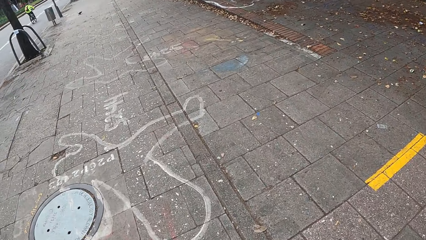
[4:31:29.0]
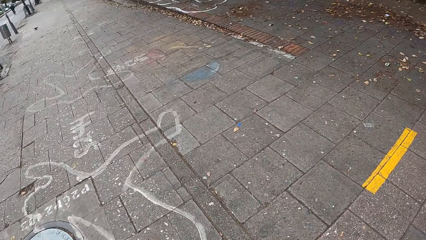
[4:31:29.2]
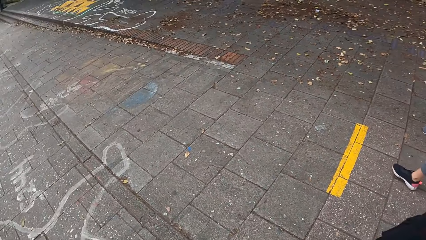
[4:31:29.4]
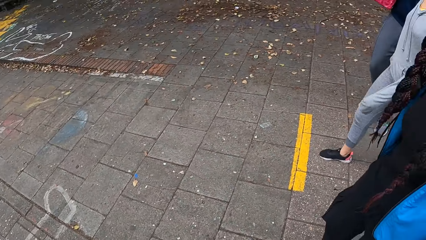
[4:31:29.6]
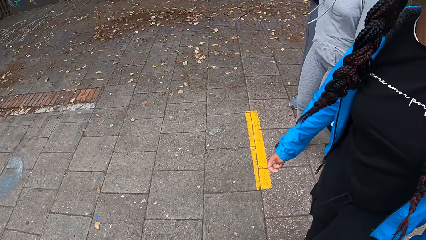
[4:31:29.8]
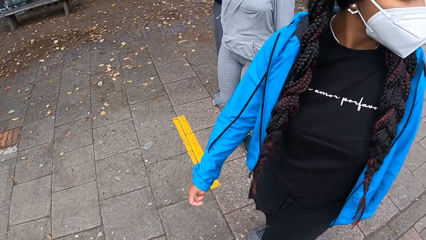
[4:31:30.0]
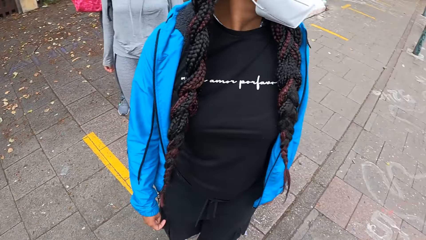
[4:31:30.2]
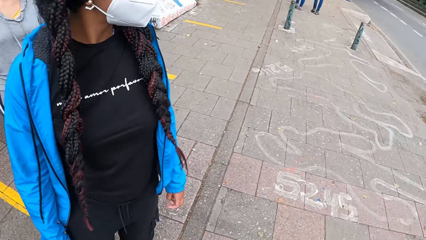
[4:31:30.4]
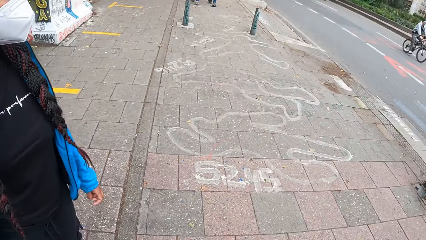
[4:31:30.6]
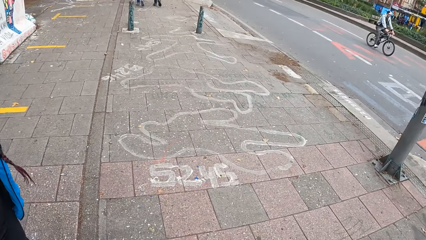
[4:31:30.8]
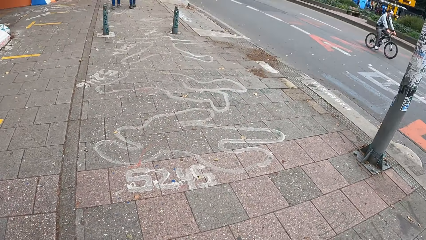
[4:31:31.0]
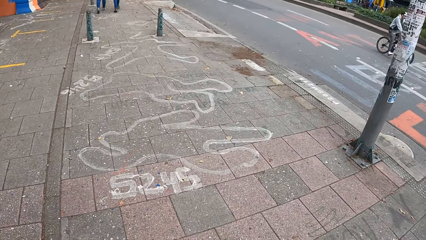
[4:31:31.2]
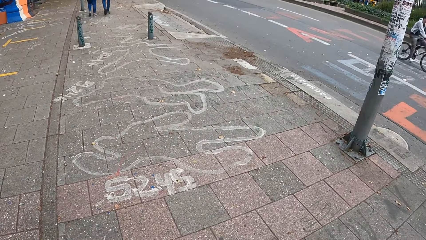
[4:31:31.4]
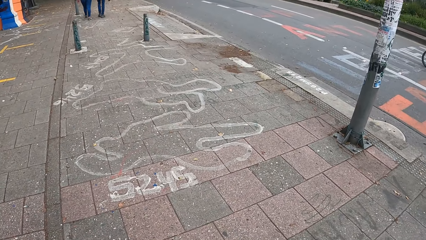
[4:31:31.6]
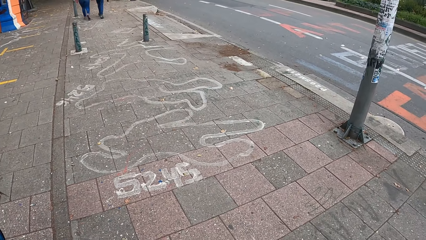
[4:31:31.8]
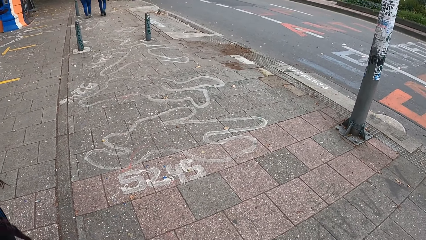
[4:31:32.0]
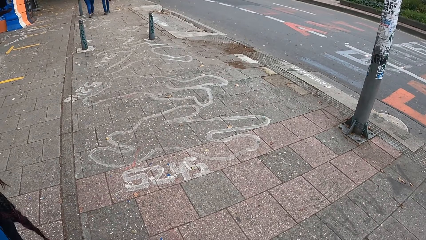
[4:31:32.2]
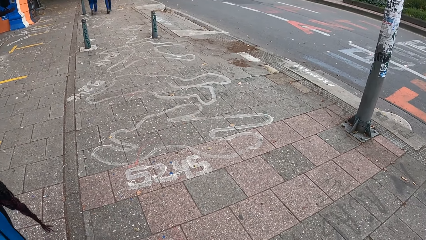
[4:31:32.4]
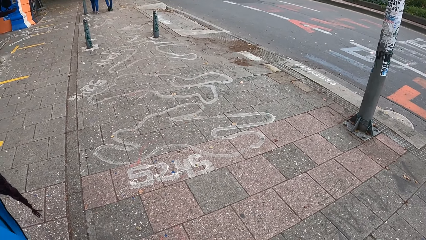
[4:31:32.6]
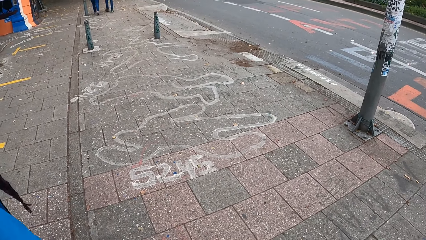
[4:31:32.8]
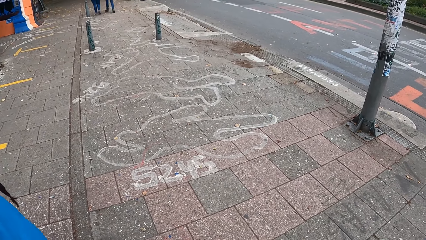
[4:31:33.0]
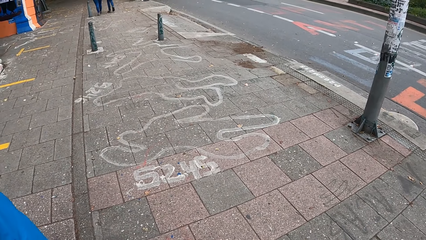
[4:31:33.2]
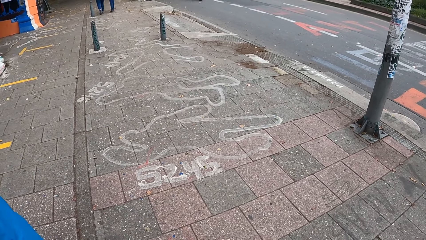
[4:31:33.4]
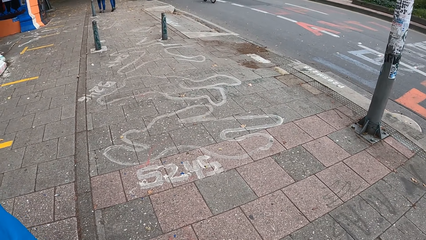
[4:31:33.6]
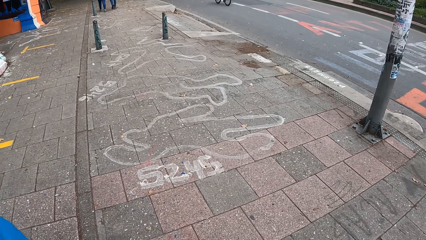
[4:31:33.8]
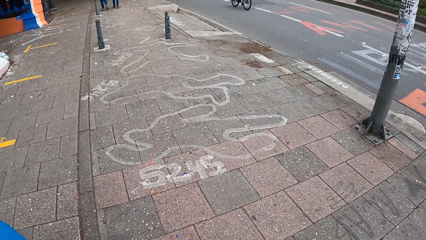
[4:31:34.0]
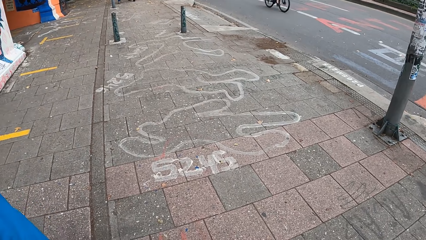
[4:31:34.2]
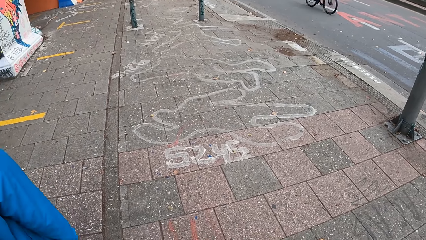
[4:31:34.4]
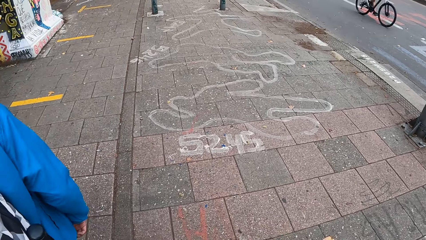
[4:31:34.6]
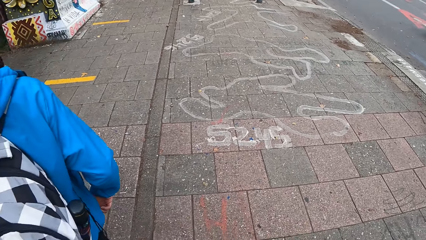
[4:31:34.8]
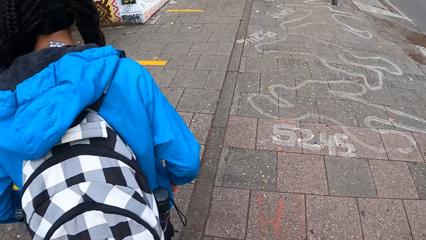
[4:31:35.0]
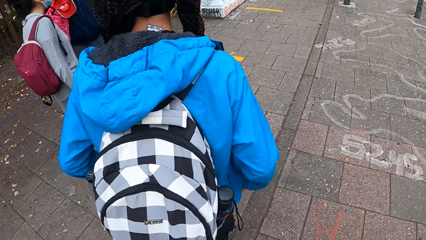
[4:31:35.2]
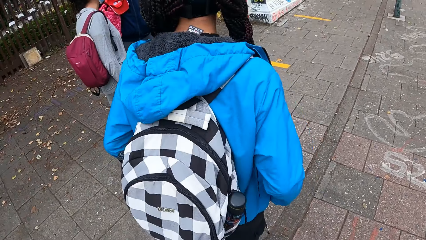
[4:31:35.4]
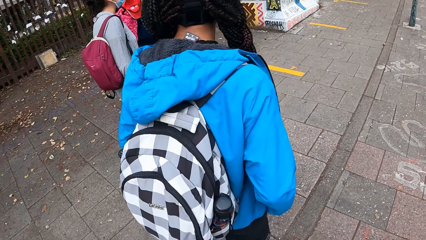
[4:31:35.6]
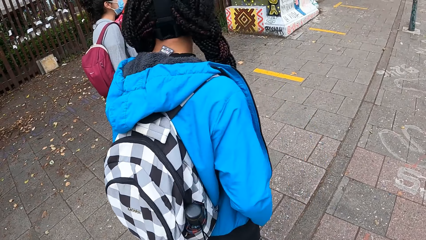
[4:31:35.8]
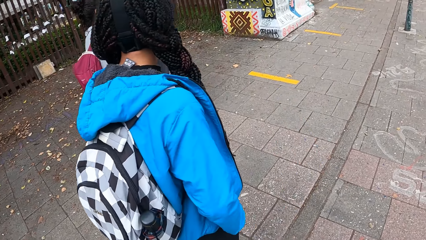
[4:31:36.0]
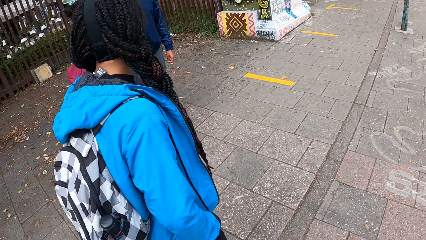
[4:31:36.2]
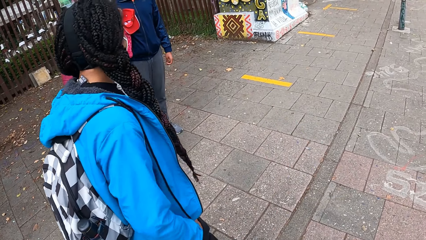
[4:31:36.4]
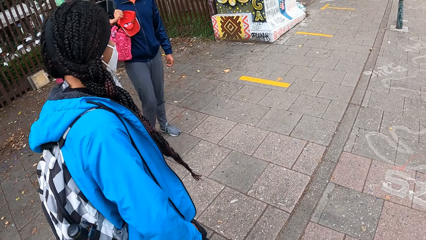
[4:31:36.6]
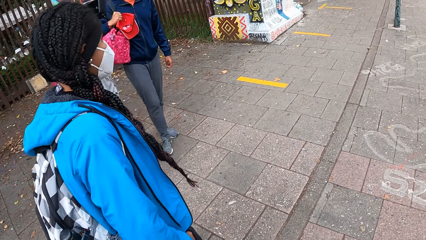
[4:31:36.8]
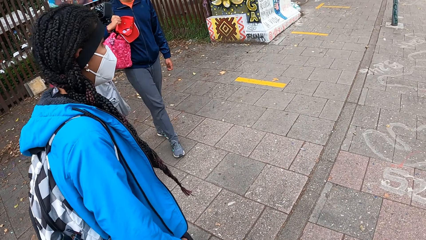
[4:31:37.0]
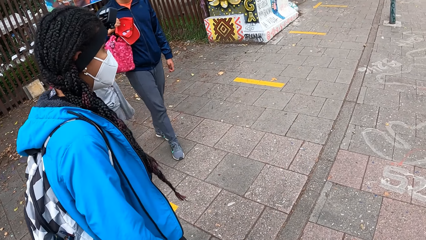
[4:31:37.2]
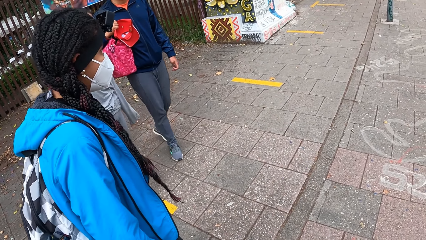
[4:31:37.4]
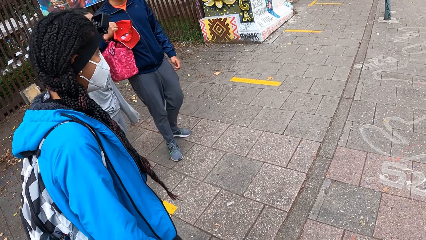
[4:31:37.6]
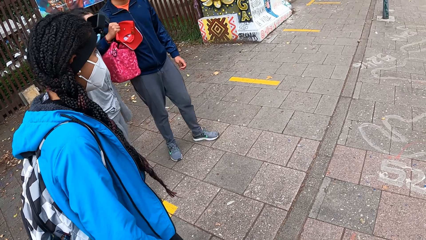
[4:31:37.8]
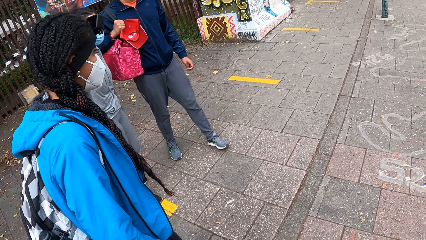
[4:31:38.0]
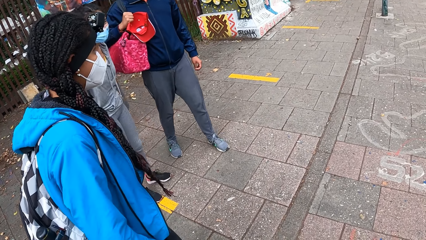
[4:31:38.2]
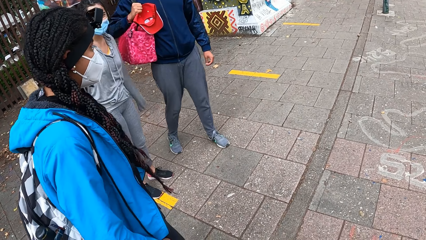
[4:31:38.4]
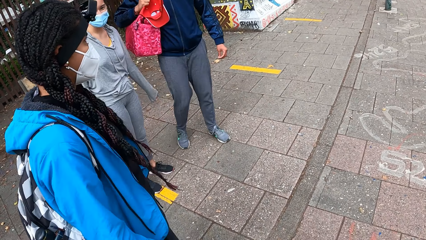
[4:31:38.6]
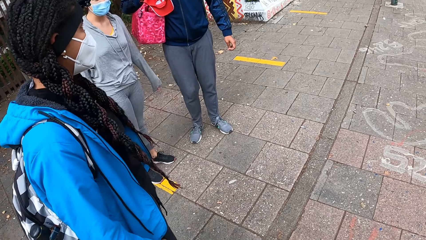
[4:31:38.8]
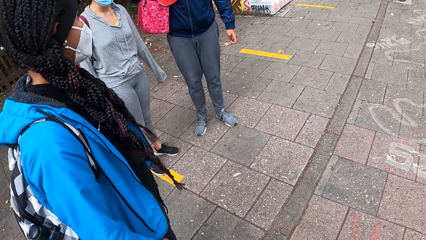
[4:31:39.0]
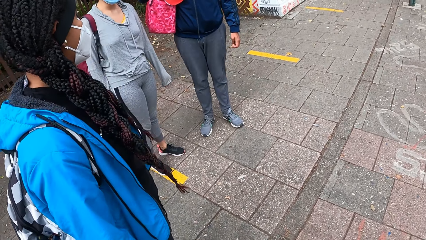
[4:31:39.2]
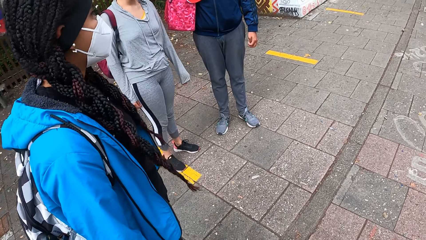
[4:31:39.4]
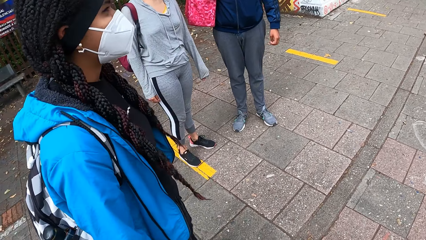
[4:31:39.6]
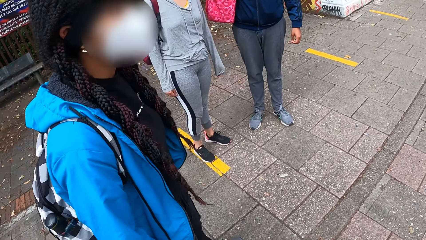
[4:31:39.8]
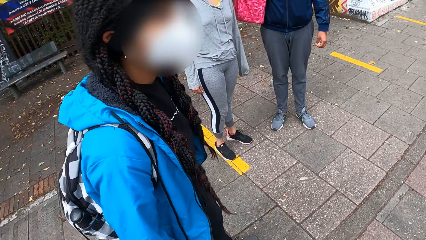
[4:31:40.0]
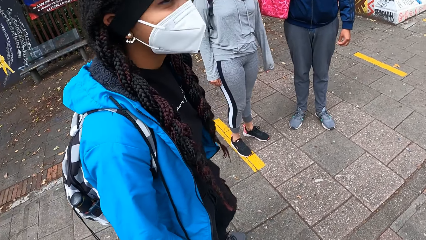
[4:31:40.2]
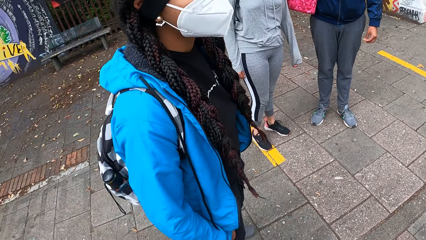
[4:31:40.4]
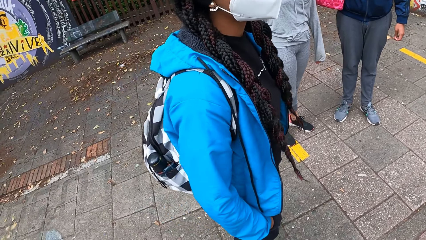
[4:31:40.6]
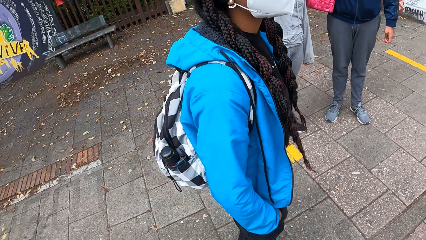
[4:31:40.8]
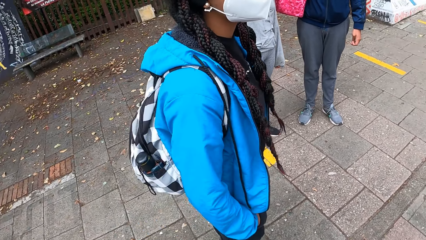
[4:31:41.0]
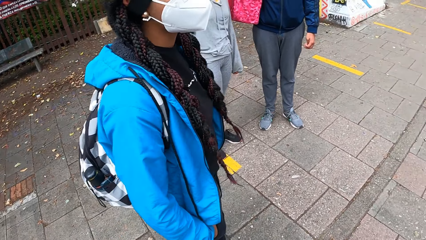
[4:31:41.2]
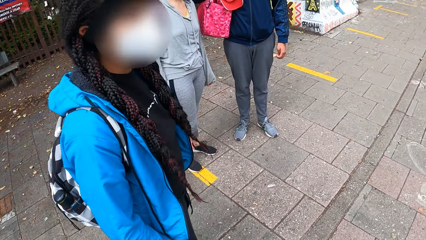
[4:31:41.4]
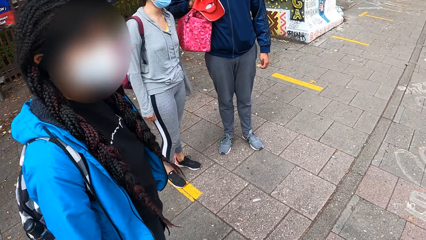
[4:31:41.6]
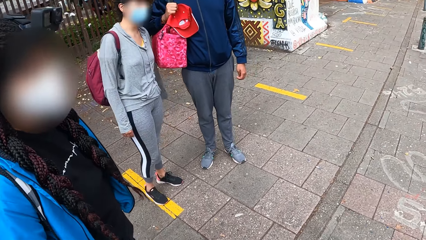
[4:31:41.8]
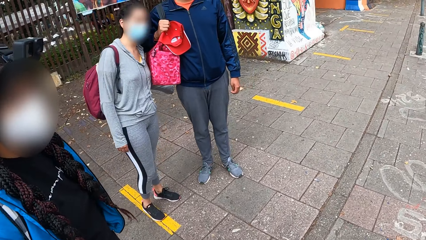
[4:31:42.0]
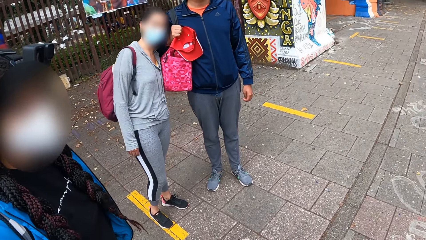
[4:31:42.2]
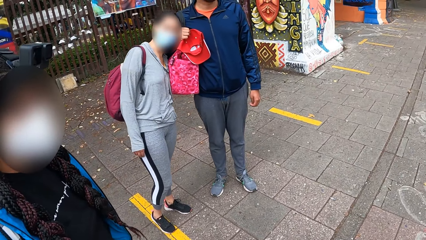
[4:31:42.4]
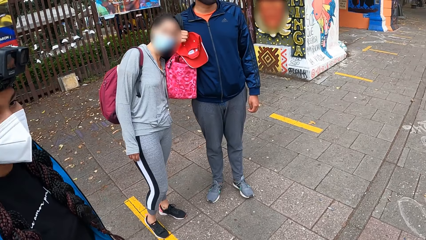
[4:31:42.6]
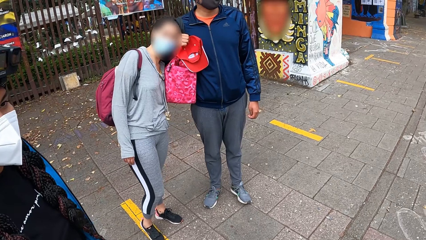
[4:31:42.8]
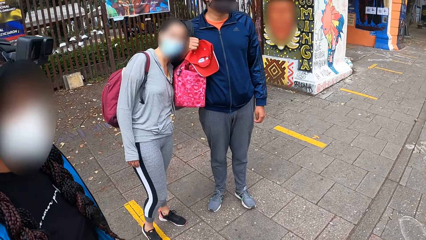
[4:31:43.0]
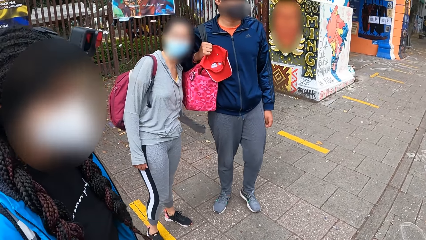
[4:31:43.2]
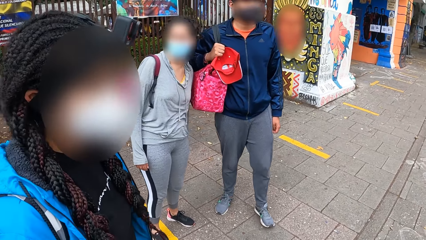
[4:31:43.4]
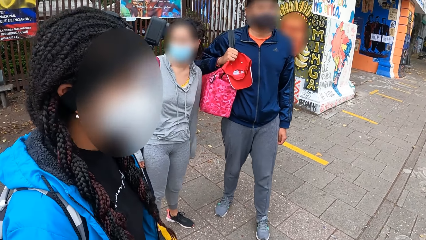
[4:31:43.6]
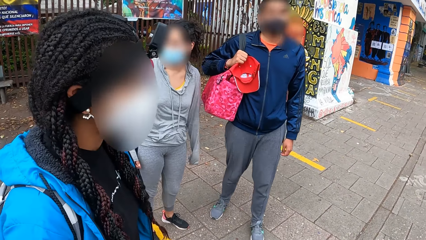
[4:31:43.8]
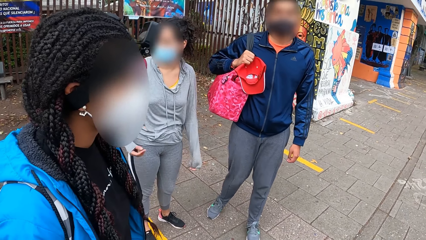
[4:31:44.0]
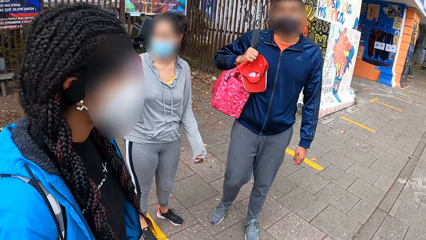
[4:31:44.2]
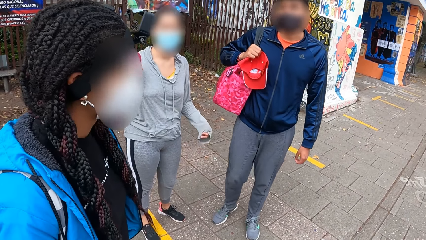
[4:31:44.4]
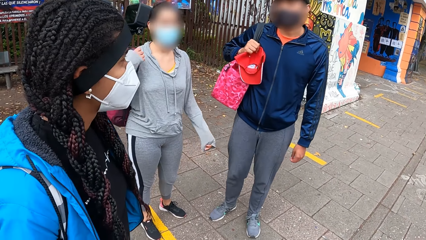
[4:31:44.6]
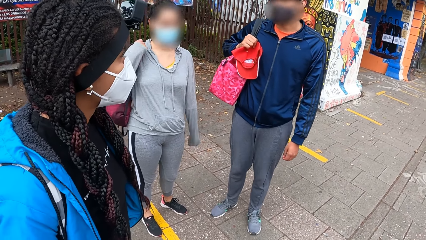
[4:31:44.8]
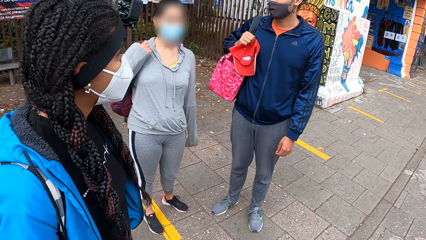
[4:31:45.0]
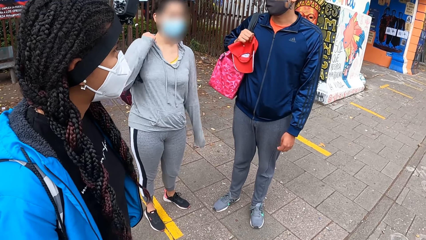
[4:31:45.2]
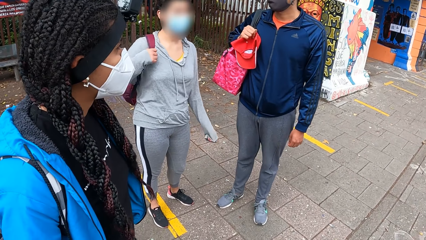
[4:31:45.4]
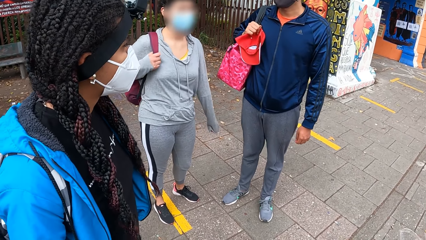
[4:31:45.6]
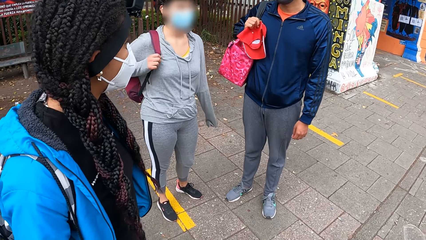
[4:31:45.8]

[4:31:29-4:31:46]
The camera wearer looks at the ground. They look behind. They stand. They look at a lady. They look at a couple of people. They look at the couple of people again. The woman places her head on the man.
